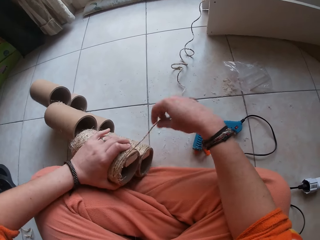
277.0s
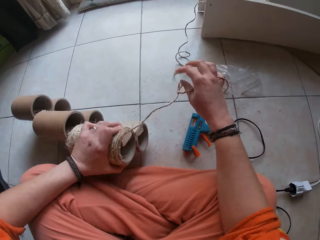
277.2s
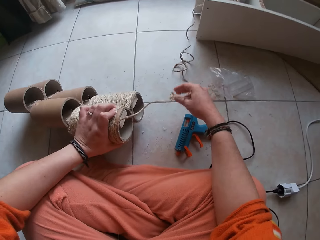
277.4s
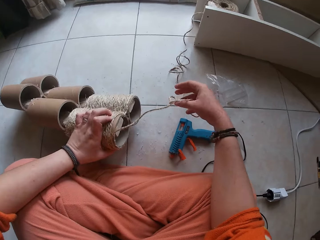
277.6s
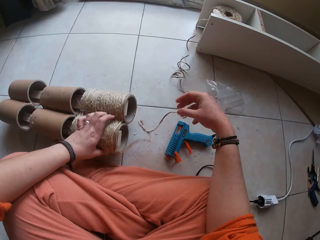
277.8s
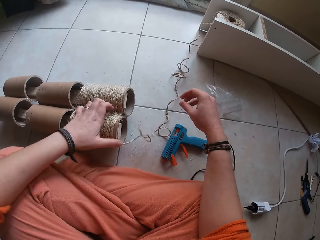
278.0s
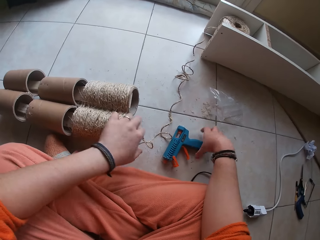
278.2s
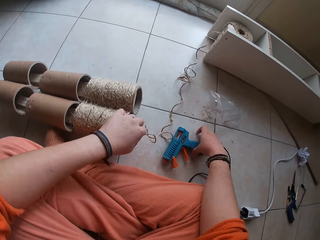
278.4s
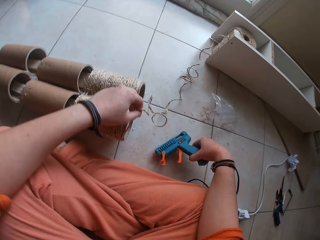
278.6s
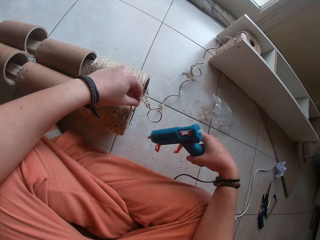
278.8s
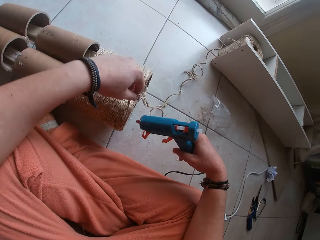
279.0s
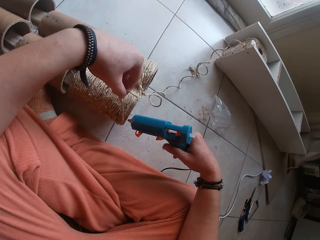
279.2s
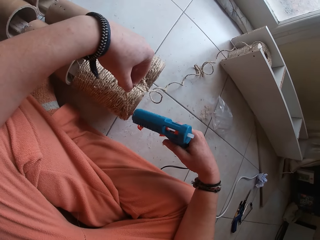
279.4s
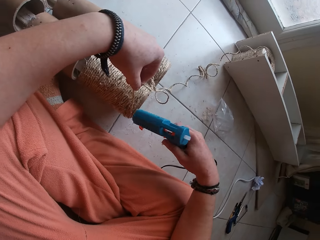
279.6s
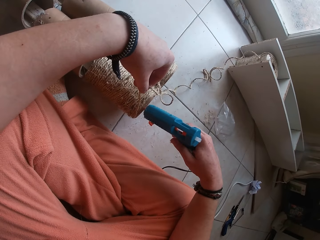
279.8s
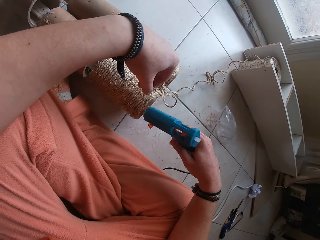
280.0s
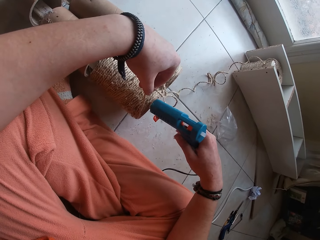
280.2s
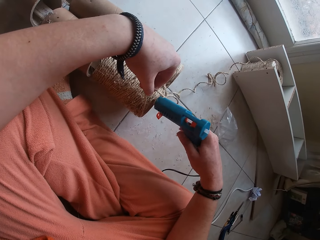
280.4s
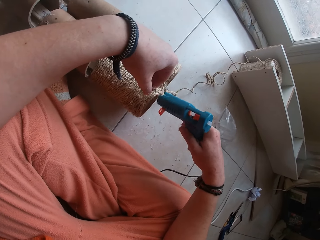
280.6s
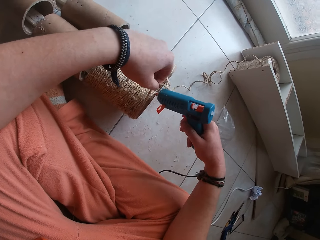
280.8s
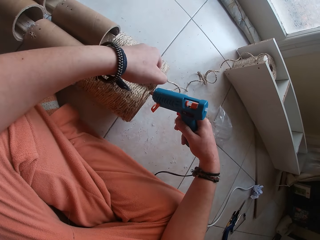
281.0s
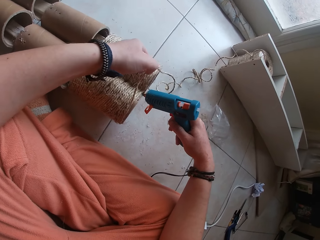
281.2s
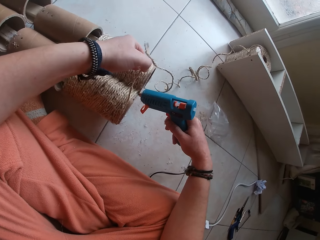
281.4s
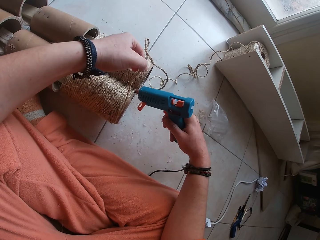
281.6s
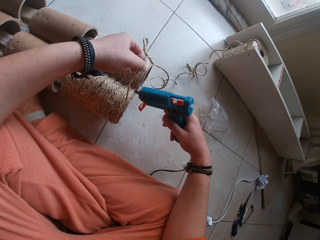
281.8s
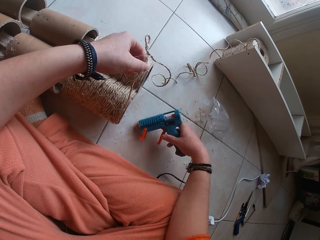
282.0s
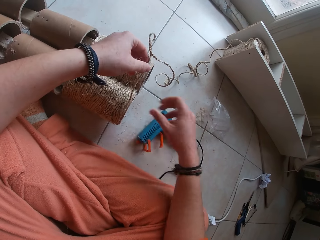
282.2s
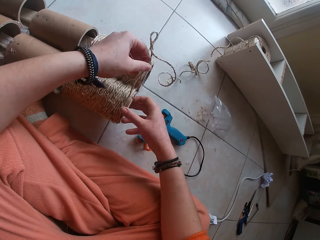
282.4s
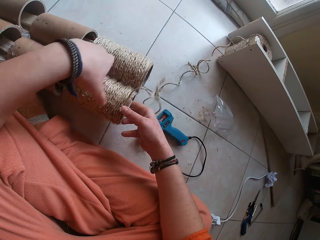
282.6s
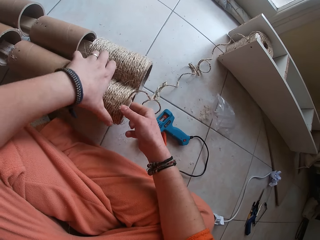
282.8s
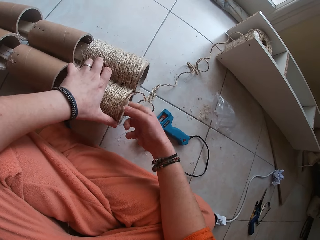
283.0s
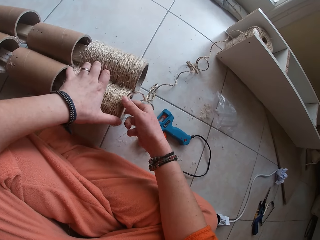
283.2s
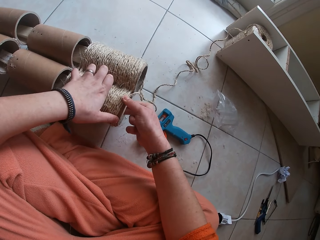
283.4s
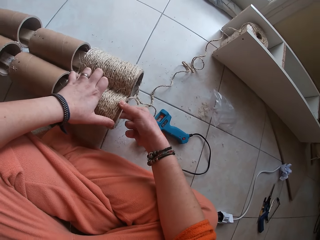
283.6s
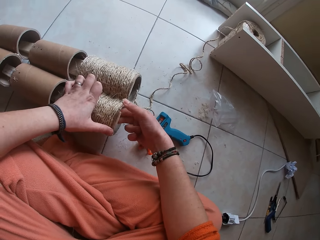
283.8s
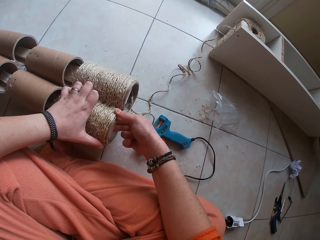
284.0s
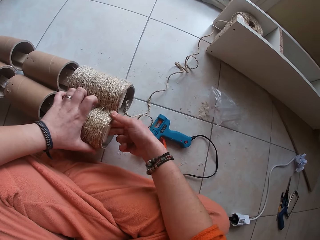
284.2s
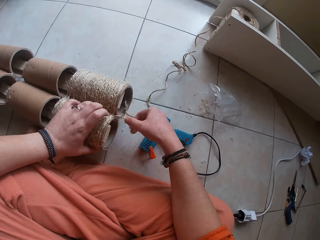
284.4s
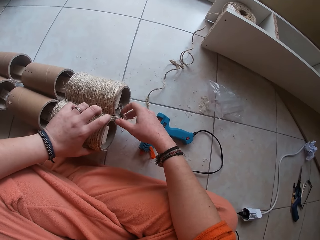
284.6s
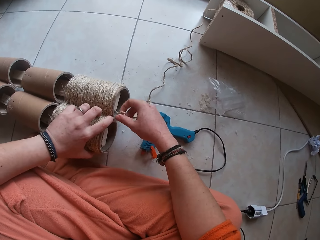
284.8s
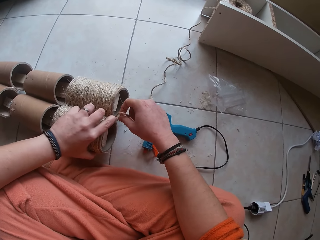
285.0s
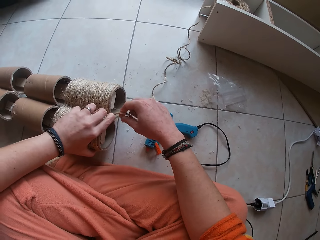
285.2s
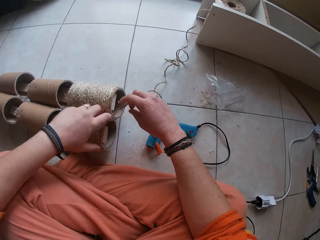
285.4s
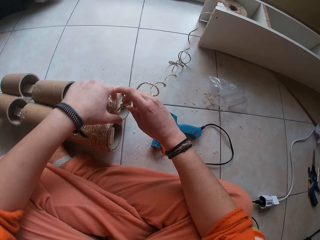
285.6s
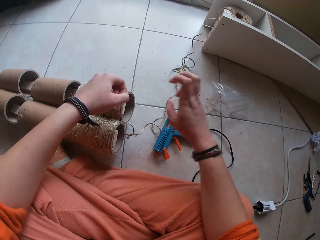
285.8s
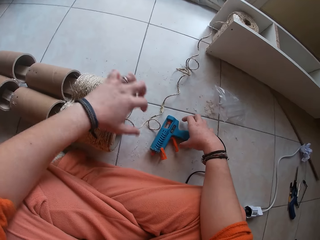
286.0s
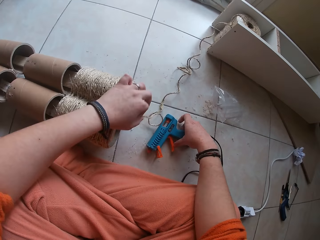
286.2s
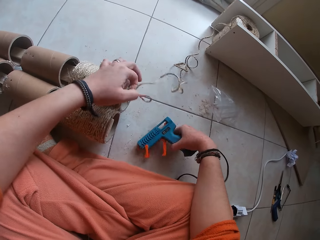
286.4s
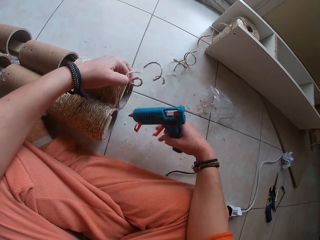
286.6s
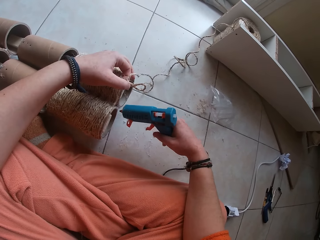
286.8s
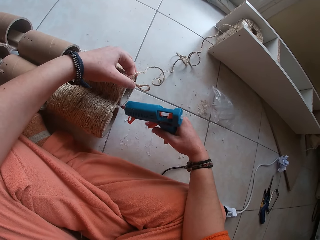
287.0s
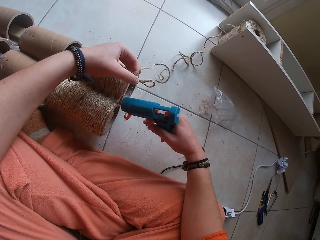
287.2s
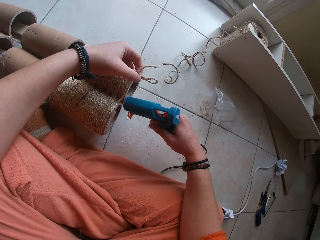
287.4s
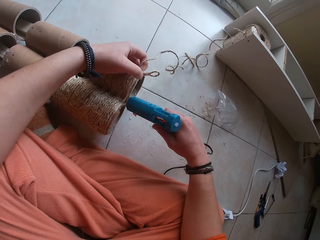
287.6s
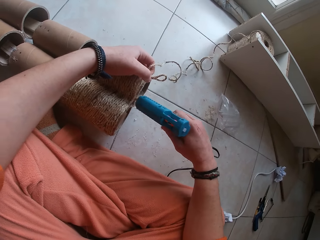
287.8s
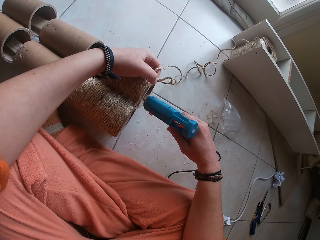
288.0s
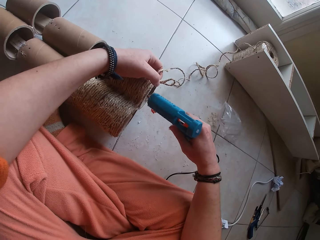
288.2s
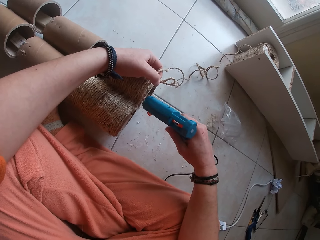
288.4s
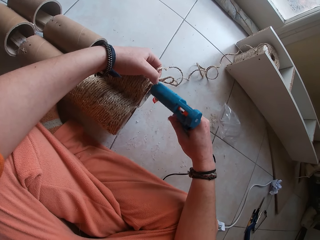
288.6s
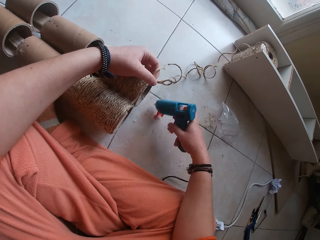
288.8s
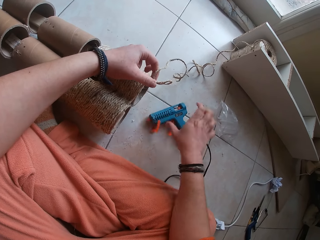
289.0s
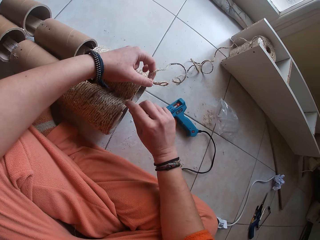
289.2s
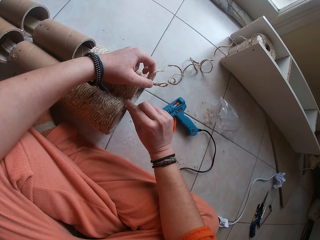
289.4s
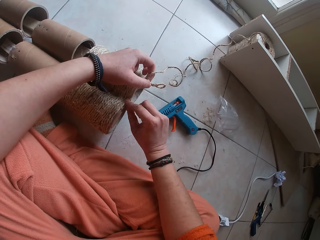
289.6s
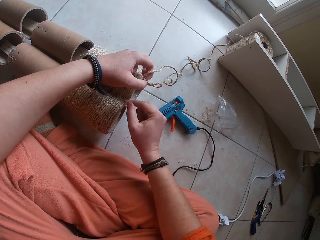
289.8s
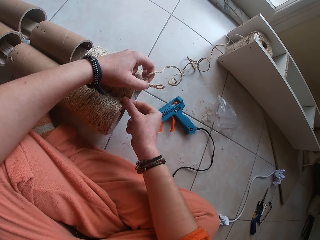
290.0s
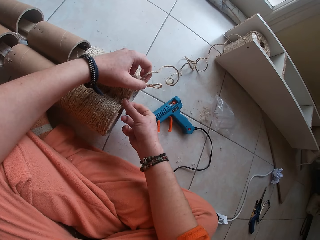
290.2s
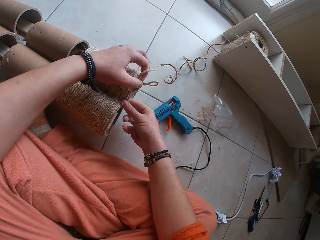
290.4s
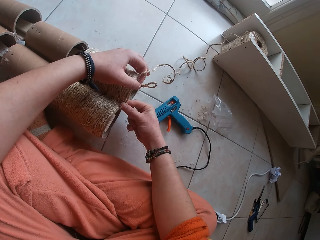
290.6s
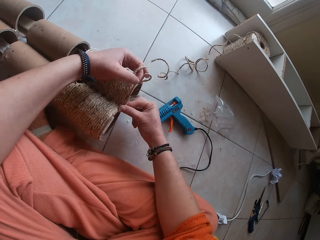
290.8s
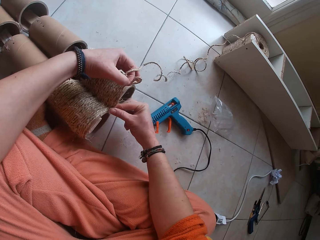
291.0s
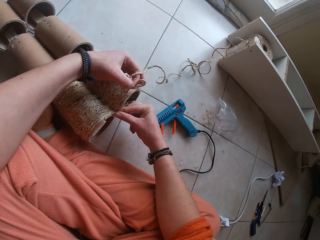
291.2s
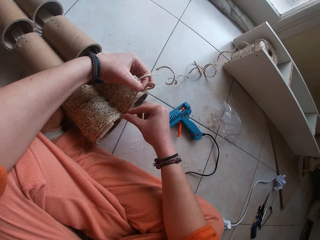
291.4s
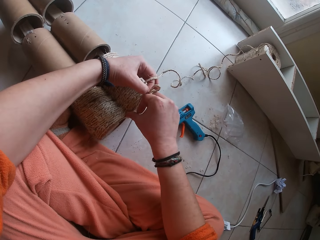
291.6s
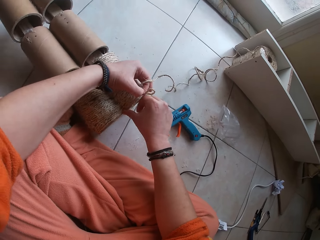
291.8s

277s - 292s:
The camera wearer picks the twine from the cardboard tube on the floor with her left hand. She picks the glue gun from the floor with her right hand. She squeezes glue on the cardboard tube with the glue gun in her right hand. She drops the glue gun in her right hand on the floor. She sets the twine on the cardboard tube with both hands. She picks the glue gun from the floor with her right hand. She holds the thread on the craft roll with her left hand. She applies glue on the craft roll with the glue gun in her right hand. She drops the glue gun in her right hand on the floor. She attaches the rope with the glue. She adjusts the thread on the craft roll with her right hand.

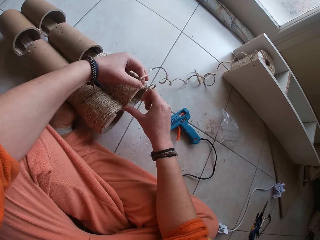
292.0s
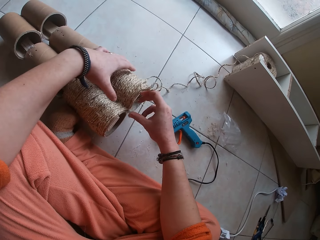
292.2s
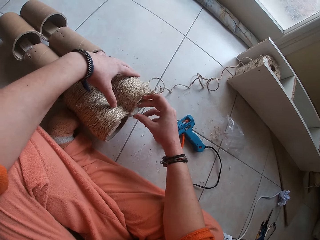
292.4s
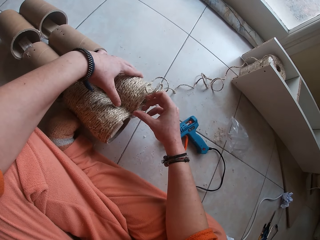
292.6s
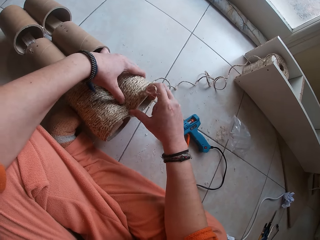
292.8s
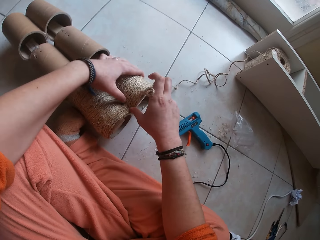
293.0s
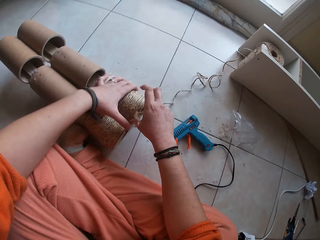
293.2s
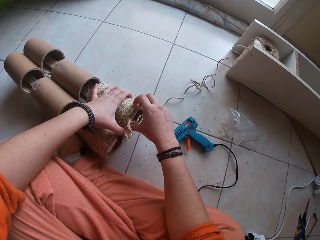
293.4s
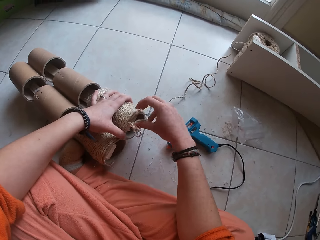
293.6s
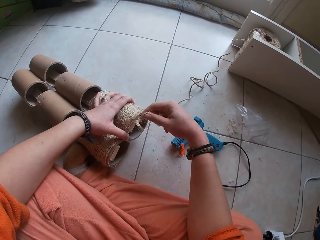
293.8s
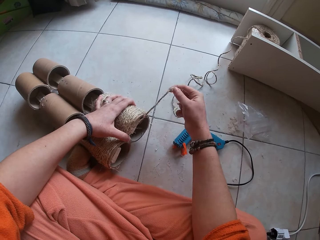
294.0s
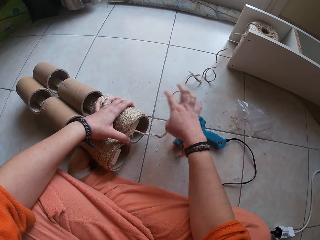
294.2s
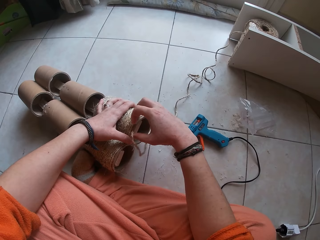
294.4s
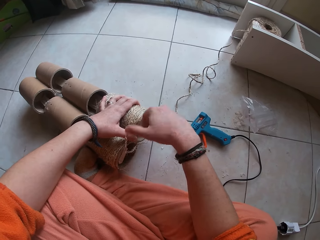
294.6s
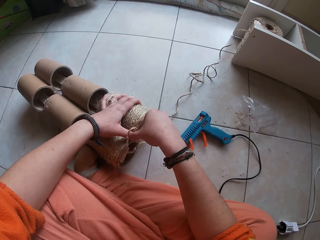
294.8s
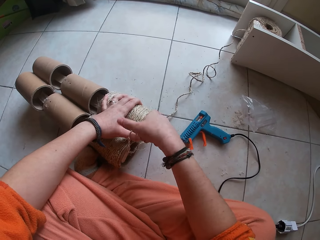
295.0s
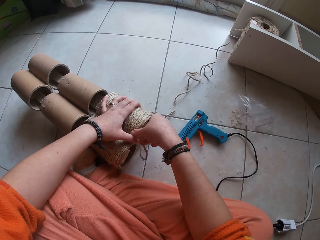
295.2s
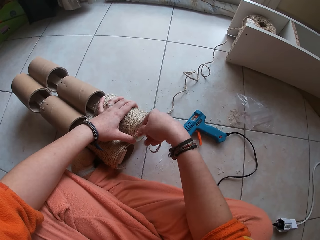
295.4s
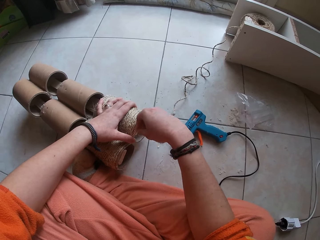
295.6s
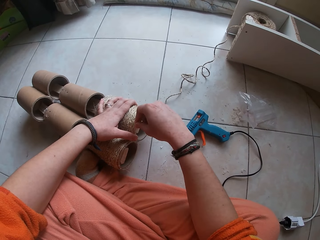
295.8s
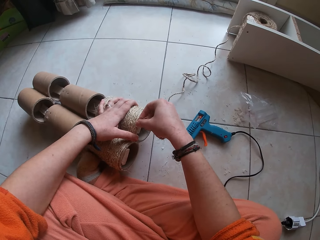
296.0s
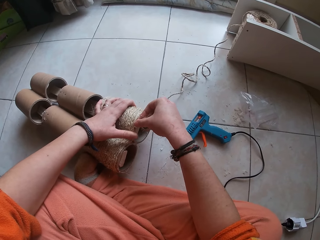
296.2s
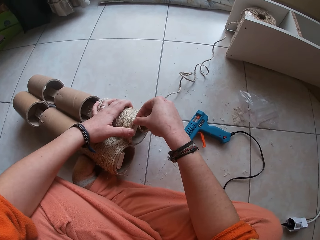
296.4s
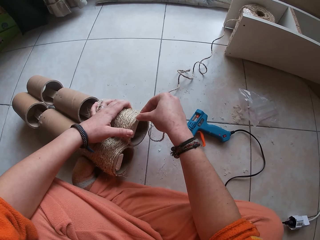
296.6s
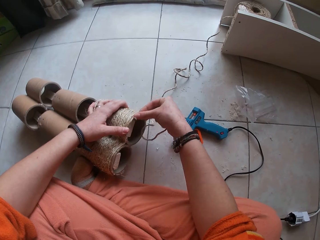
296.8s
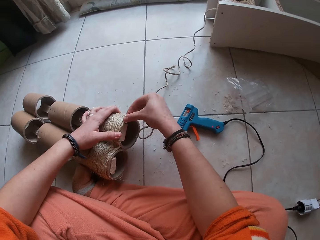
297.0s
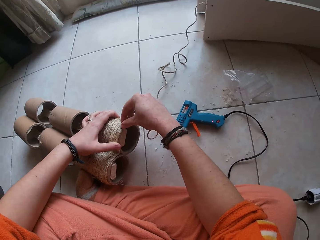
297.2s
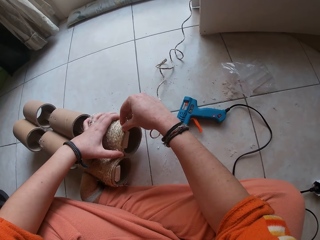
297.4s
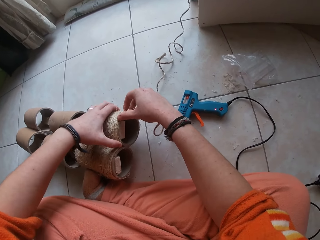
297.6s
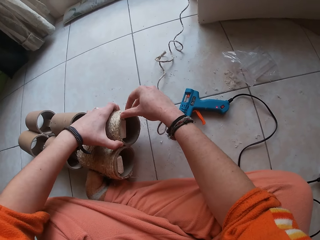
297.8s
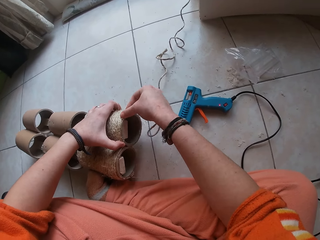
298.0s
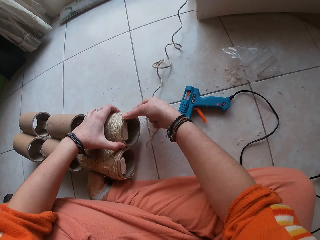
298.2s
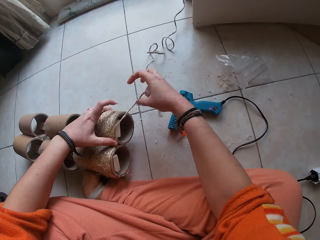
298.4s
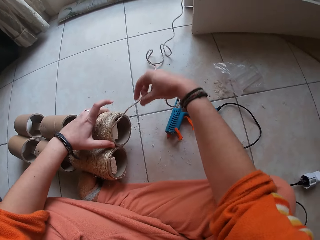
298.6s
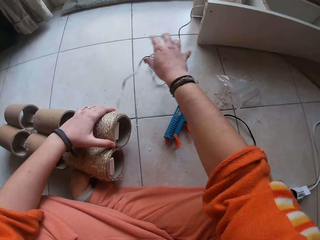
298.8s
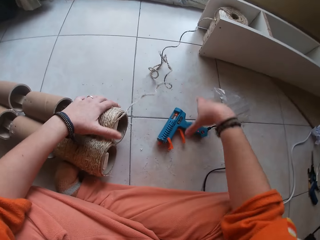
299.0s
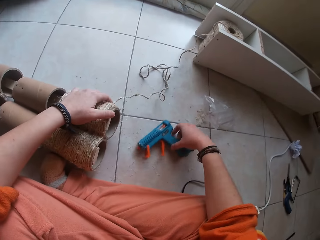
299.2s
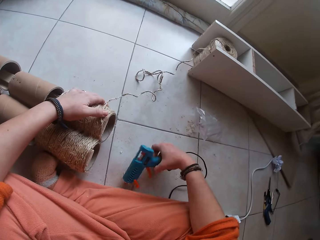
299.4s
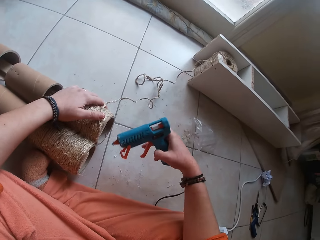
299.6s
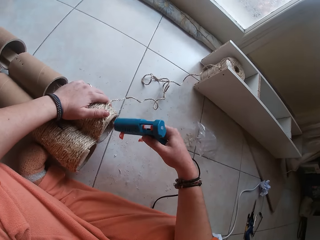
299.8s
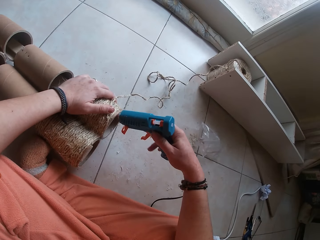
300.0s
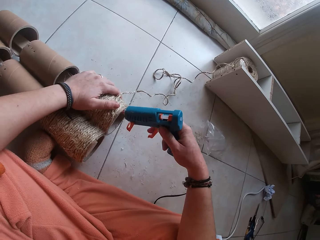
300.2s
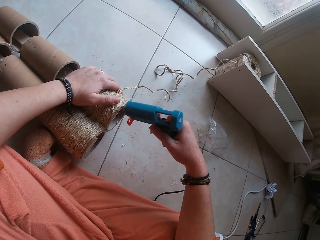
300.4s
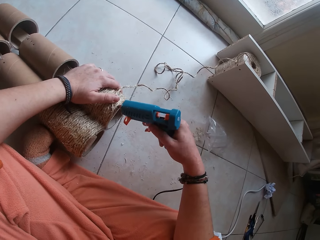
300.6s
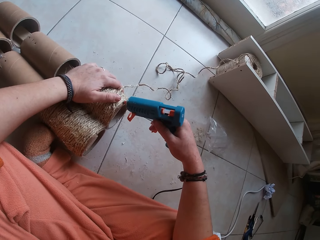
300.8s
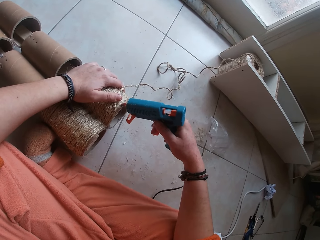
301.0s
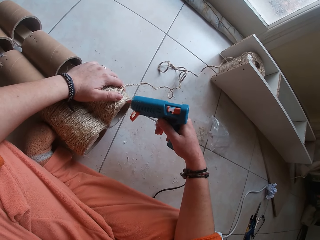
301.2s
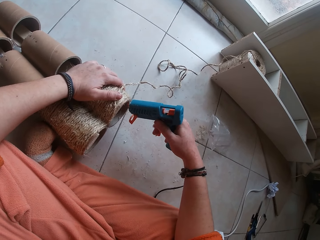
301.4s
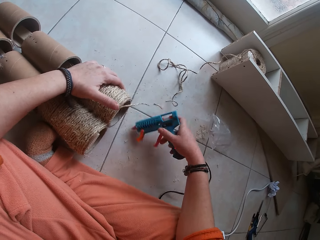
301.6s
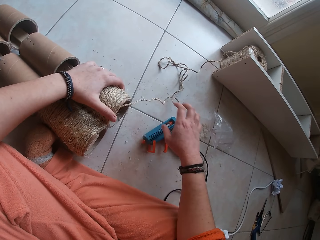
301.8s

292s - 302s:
The camera wearer adjusts the rope. She holds the craft roll with her left hand. She attaches the rope to the glue. She rolls the thread on the craft roll with her right hand. She picks the glue gun from the floor with her right hand. She applies glue on the craft roll with the glue gun in her right hand.
